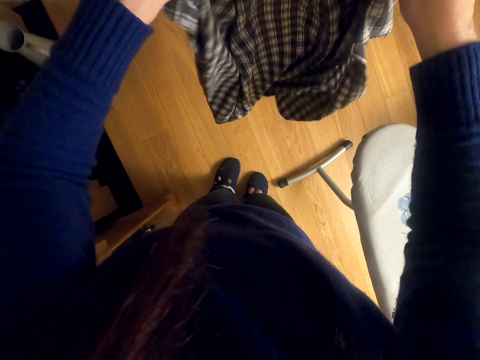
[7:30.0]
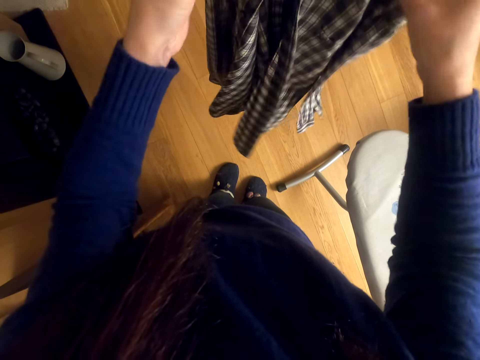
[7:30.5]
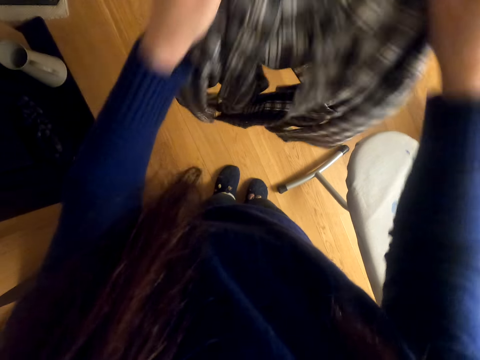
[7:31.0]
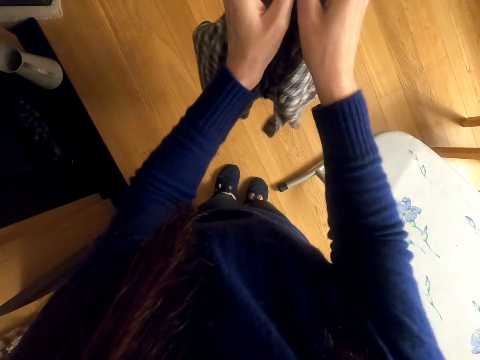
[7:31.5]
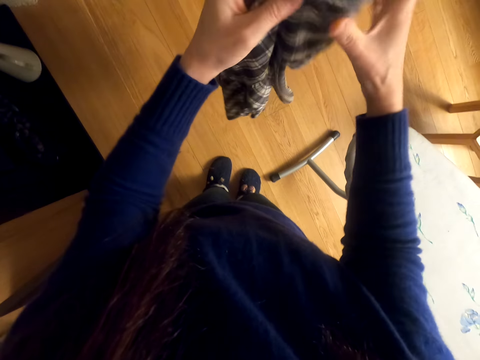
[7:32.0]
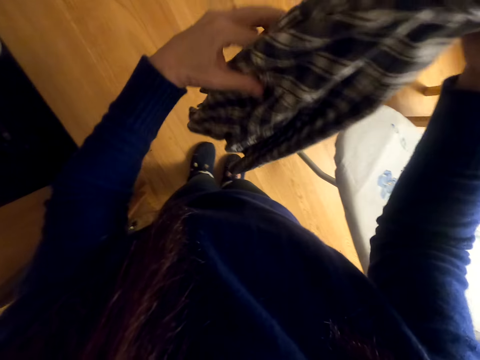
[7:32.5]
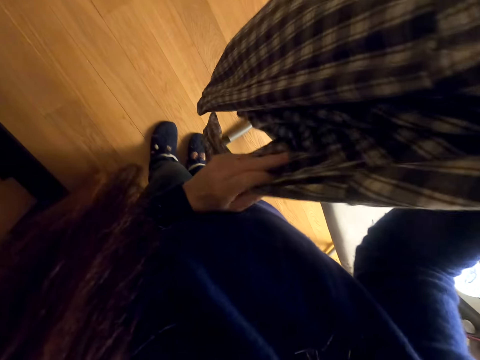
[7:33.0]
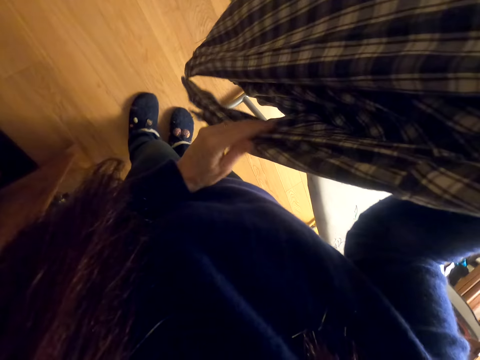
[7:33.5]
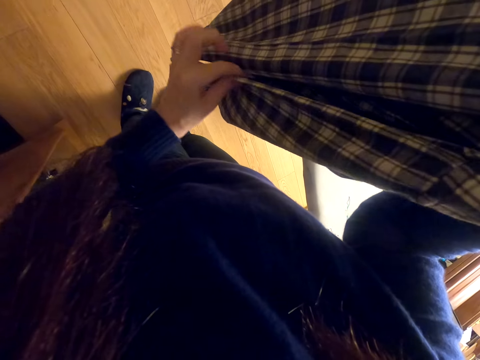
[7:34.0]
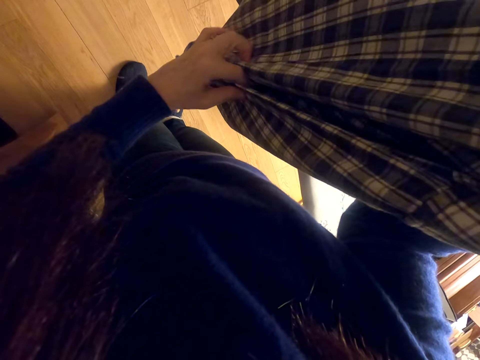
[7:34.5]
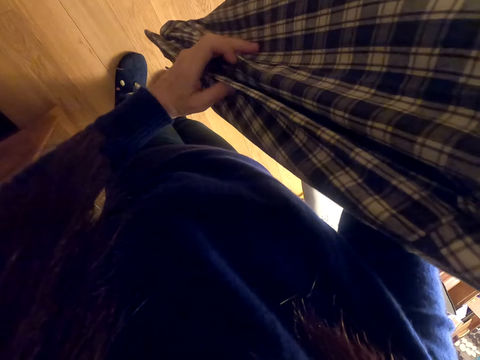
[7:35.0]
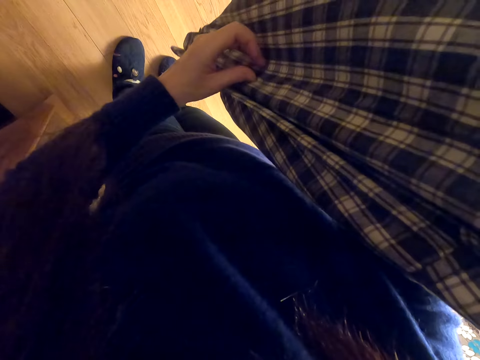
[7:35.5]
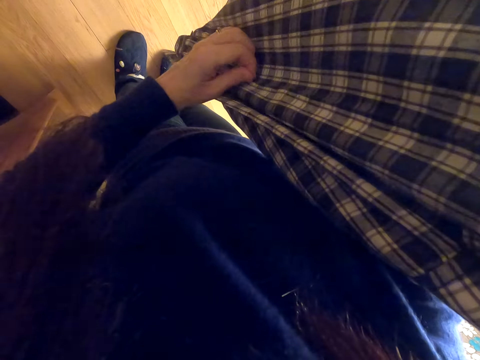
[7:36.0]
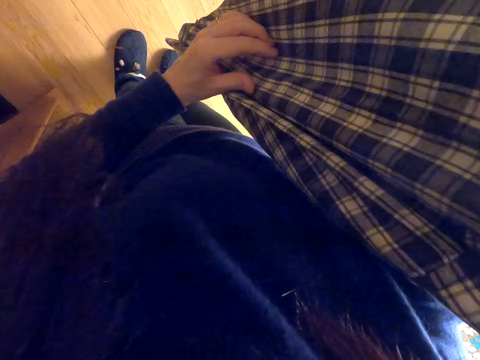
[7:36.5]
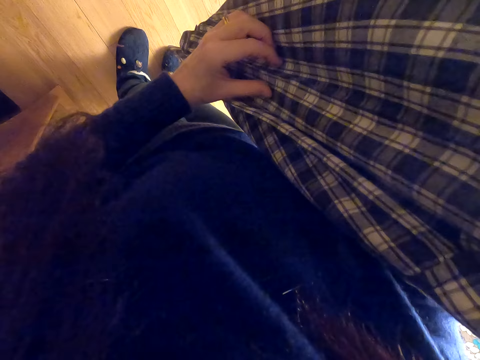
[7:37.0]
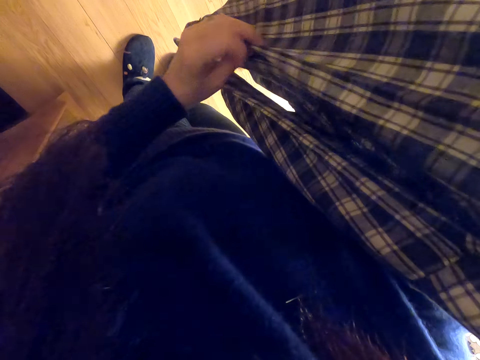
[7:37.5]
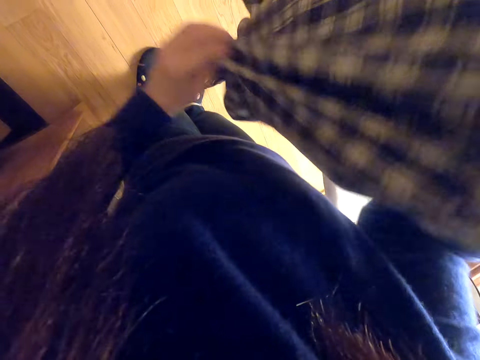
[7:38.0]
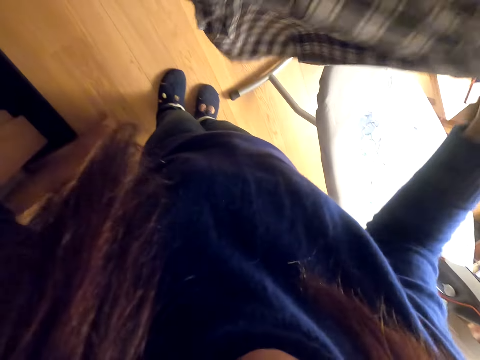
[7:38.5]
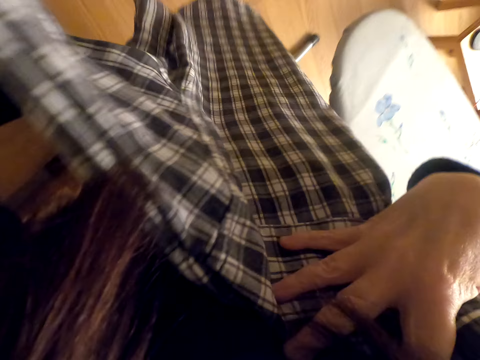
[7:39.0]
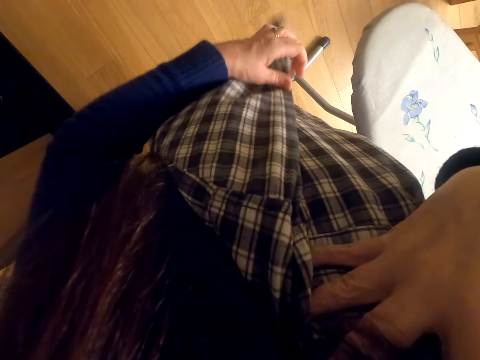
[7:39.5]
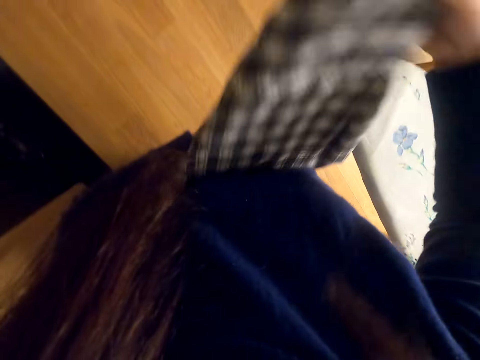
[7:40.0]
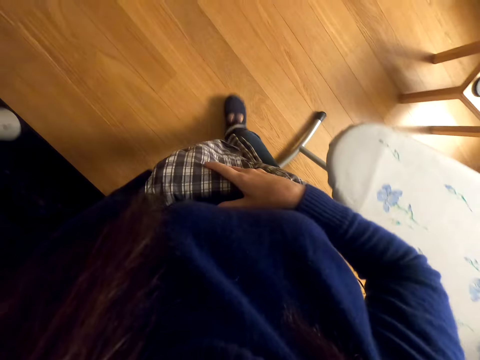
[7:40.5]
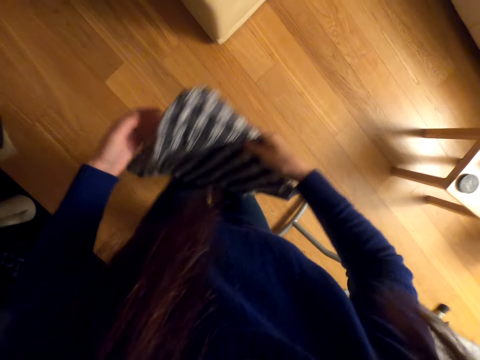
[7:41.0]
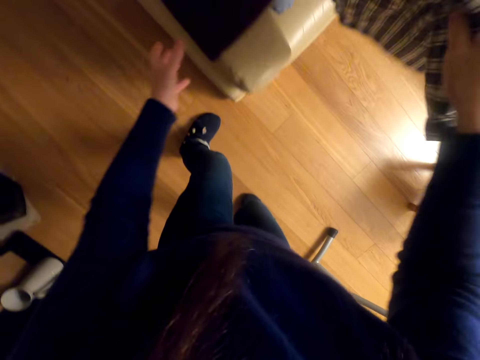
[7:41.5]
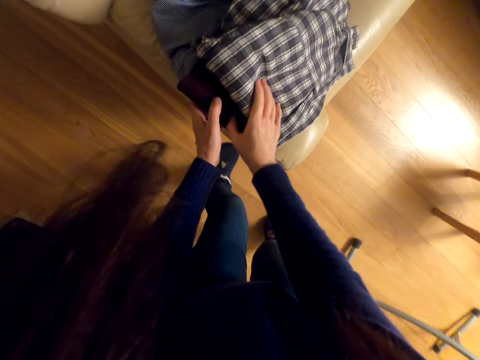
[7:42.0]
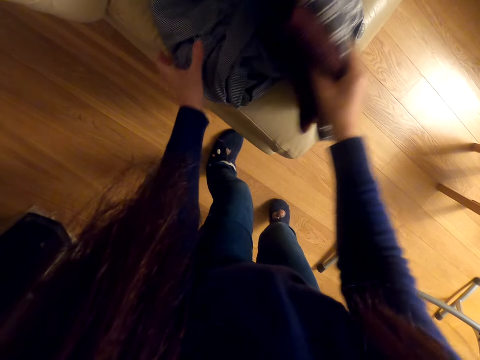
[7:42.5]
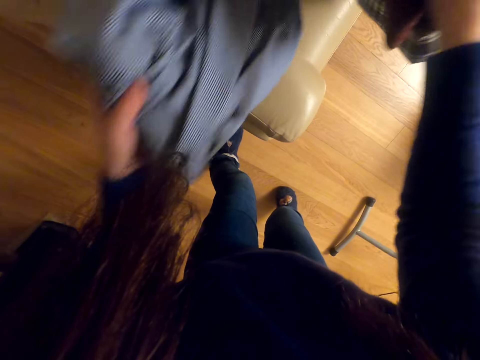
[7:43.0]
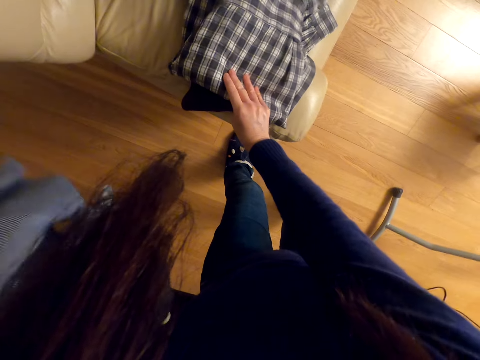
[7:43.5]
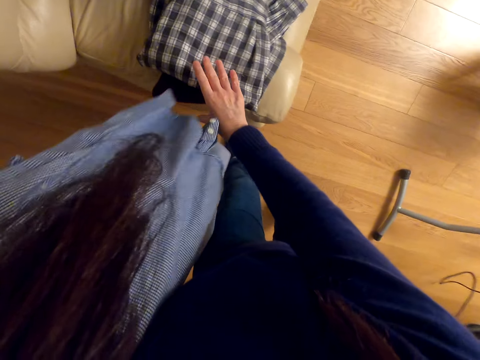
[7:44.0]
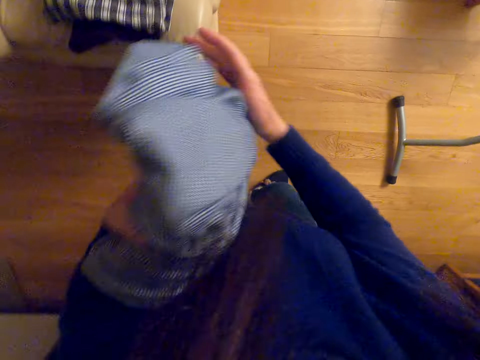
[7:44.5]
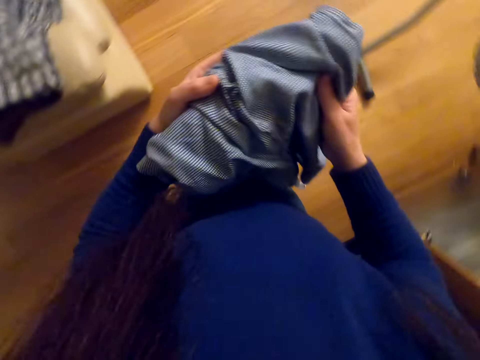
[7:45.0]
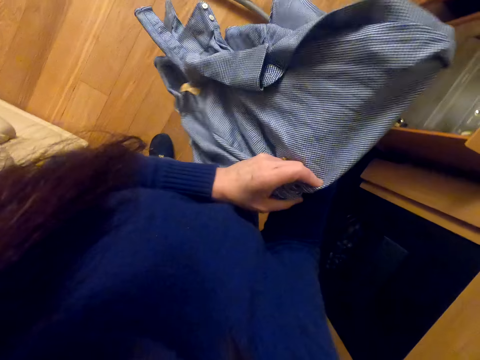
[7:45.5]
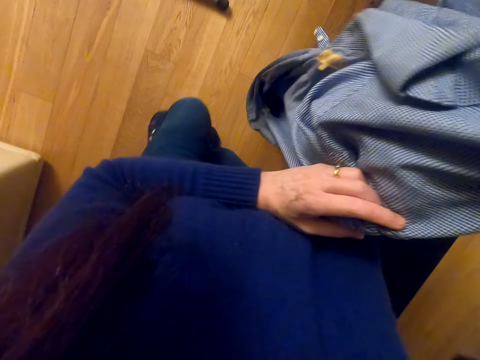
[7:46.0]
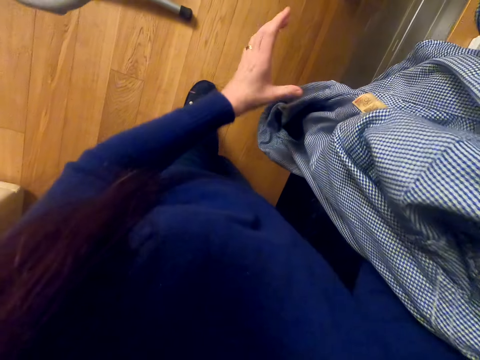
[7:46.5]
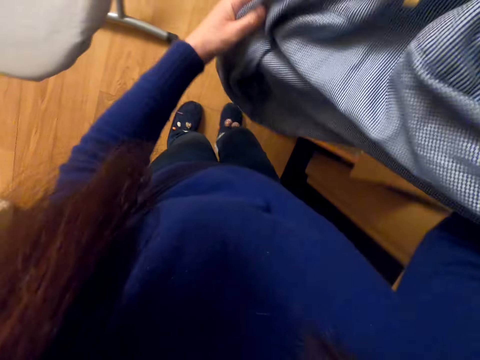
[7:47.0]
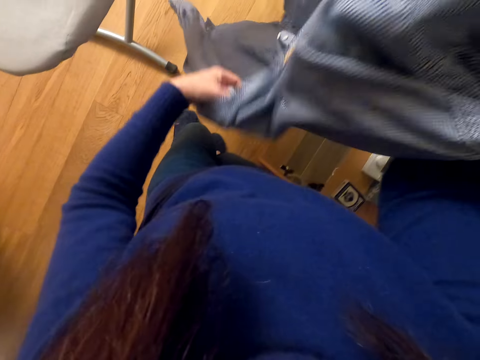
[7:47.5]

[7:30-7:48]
The camera wearer shakes the cloth. She folds the shirt. She lifts the cloth and stretches the cloth. She shakes the cloth. She places the cloth on her chest. She folds the cloth. She walks around. She holds the shirt together with another shirt. She lifts the cloth. She places the cloth on top of other clothes. She picks up a shirt on a sofa arm. She puts shirts on the sofa arm. She pulls the cloth. She holds the cloth with both hands. She adjusts the shirt. She walks around. She lifts the cloth. She stretches the cloth.

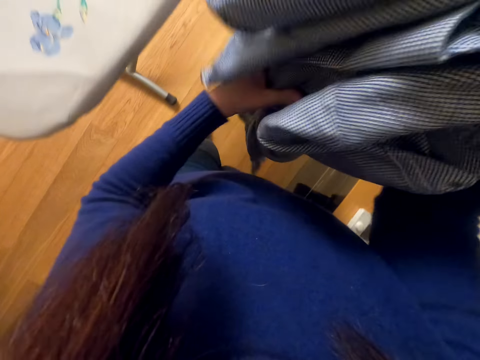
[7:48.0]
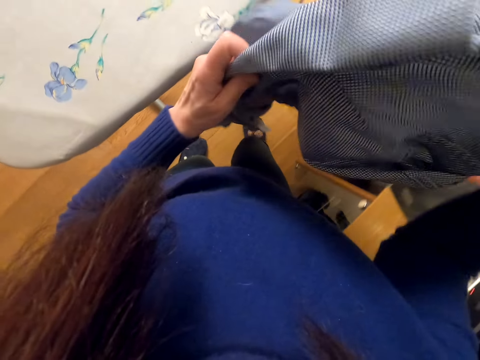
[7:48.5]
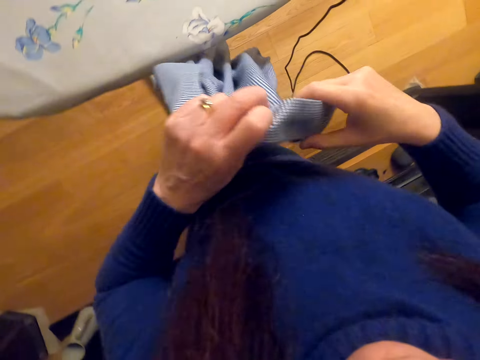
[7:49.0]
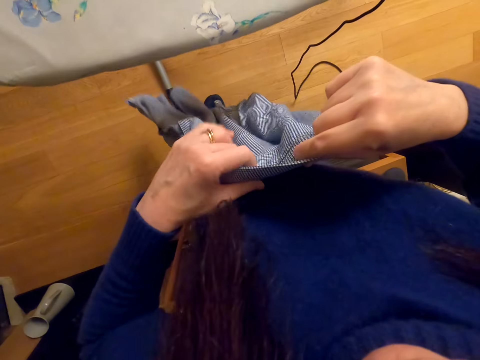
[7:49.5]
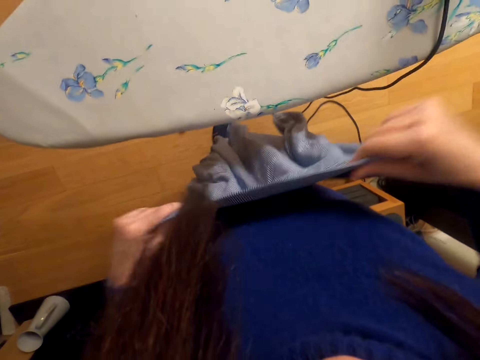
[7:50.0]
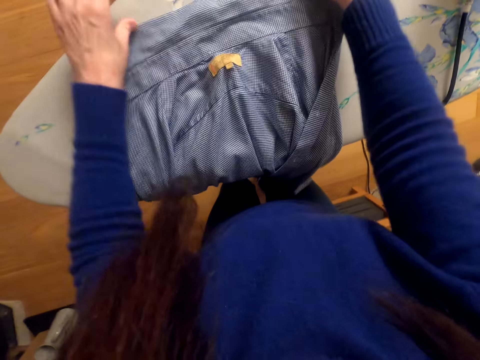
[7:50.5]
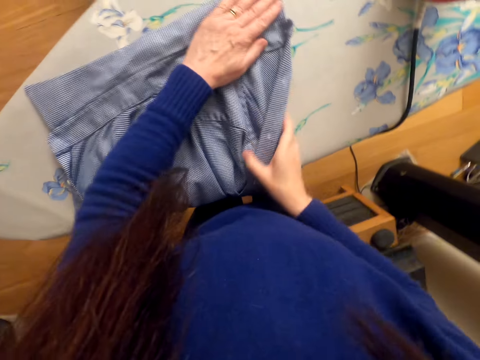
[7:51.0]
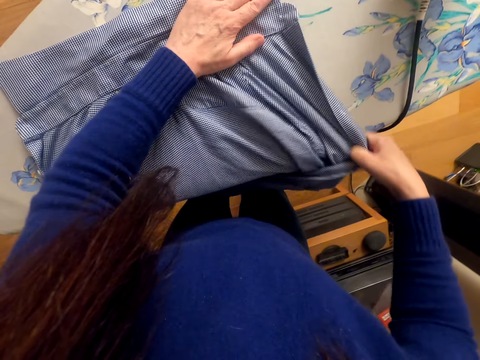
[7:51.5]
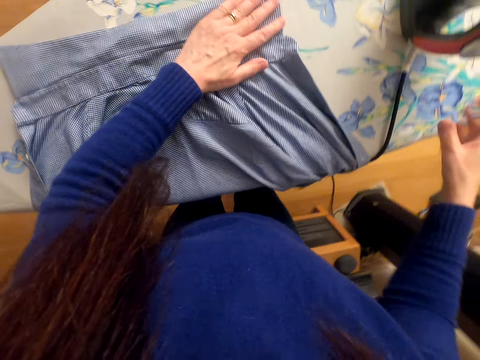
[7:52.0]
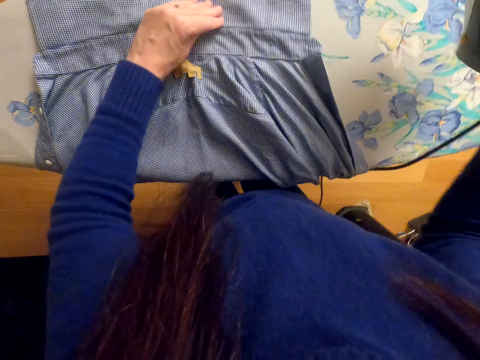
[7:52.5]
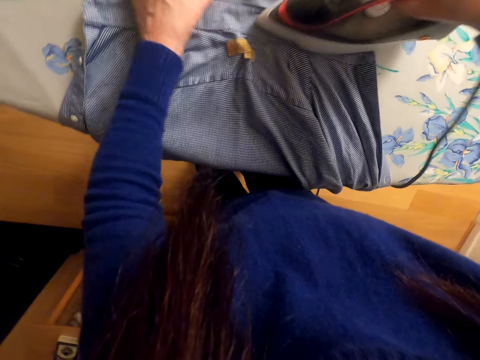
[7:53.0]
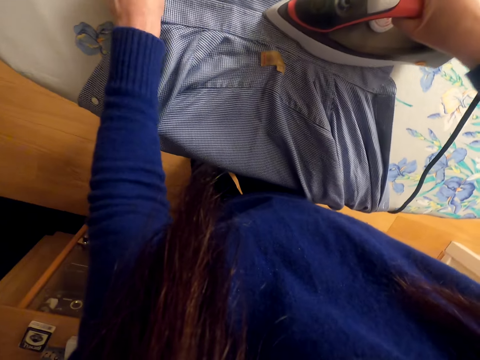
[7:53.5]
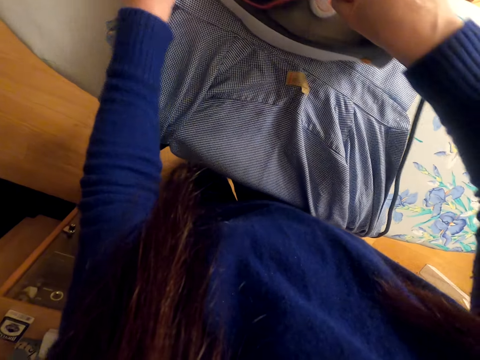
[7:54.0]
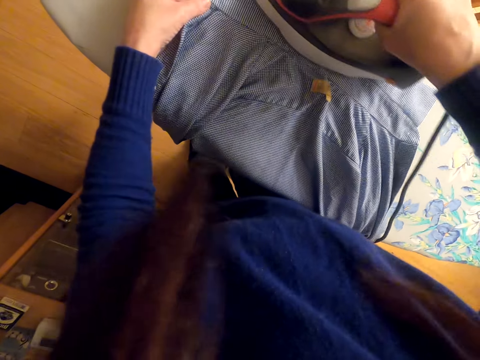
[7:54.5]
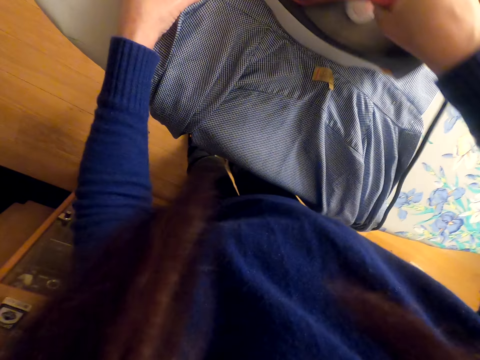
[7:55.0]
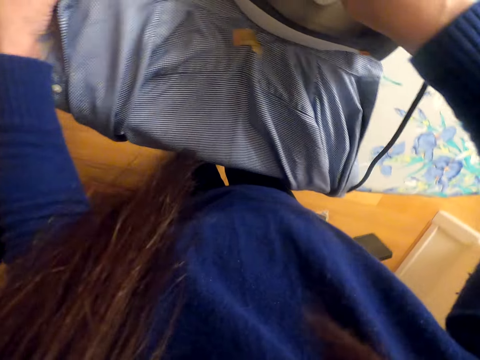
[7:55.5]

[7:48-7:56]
The camera wearer lifts the cloth. They place the shirt on the ironing table. They adjust the shirt. They stretch the cloth. They pick up the electric iron. They iron the shirt.
